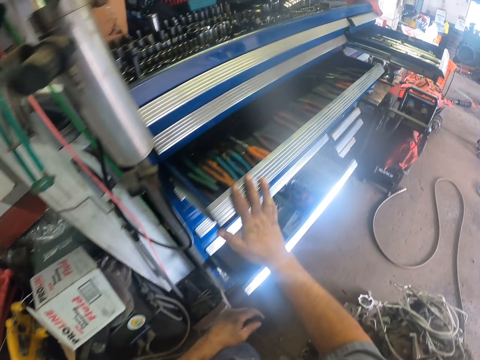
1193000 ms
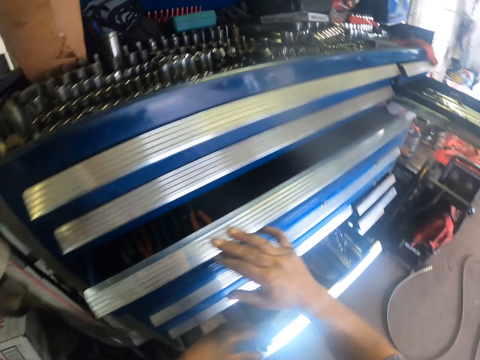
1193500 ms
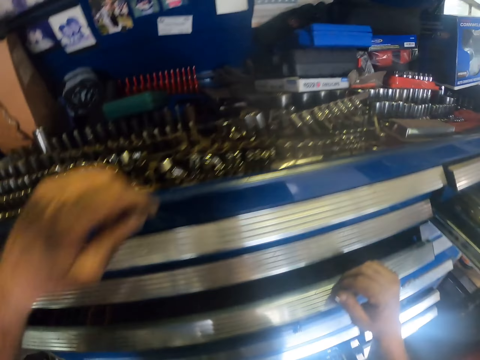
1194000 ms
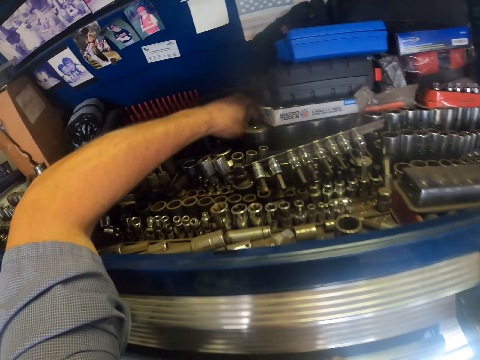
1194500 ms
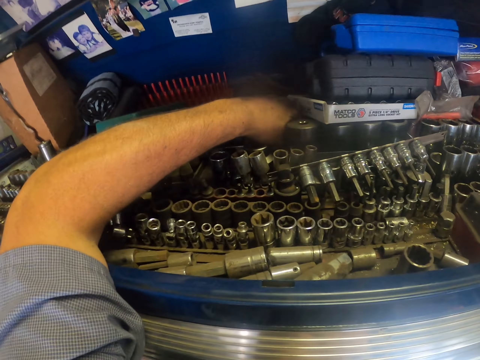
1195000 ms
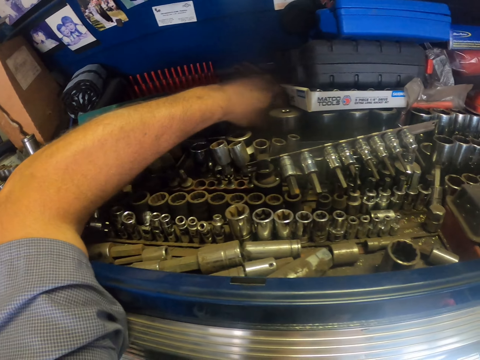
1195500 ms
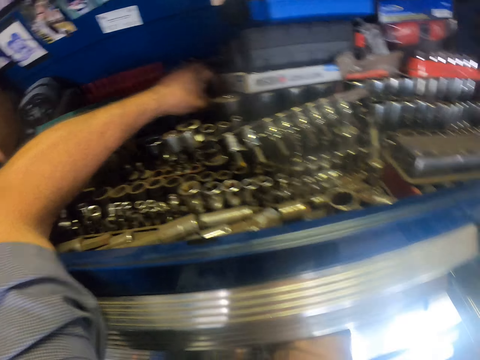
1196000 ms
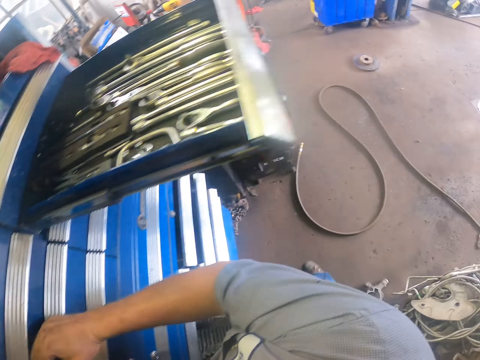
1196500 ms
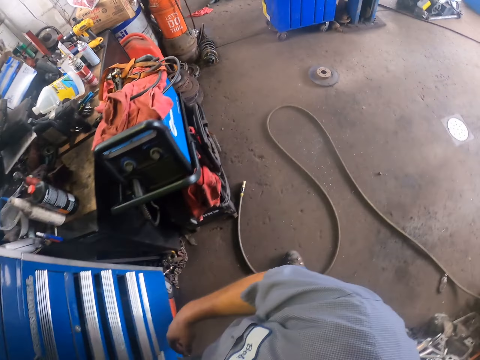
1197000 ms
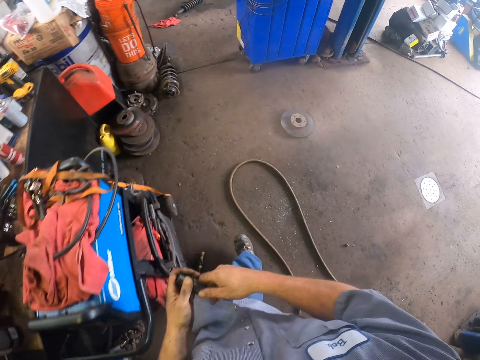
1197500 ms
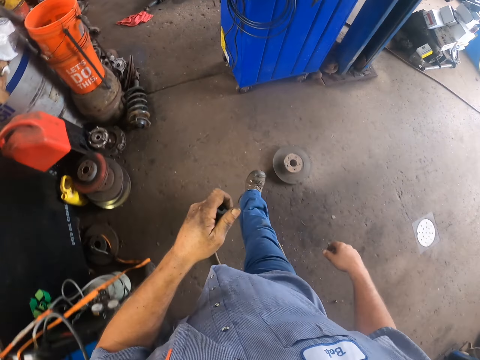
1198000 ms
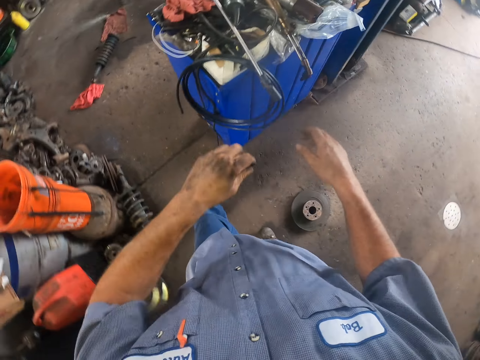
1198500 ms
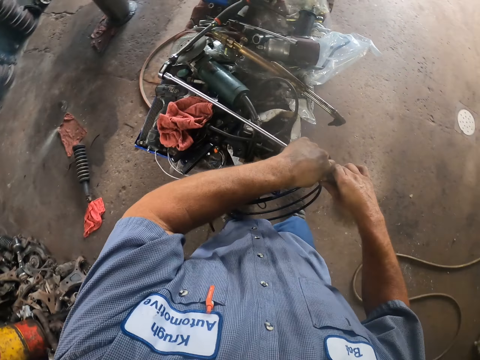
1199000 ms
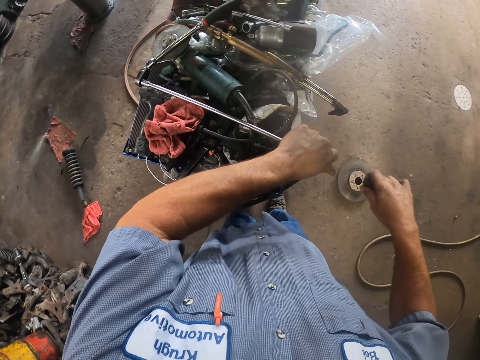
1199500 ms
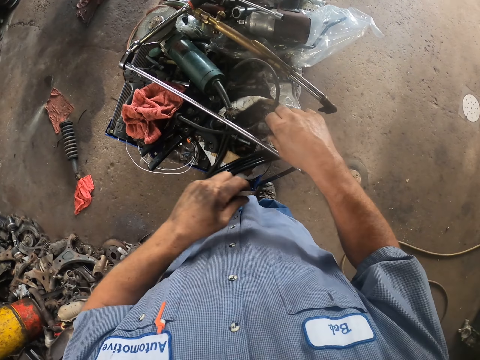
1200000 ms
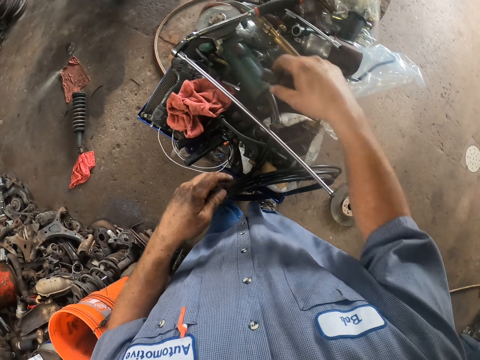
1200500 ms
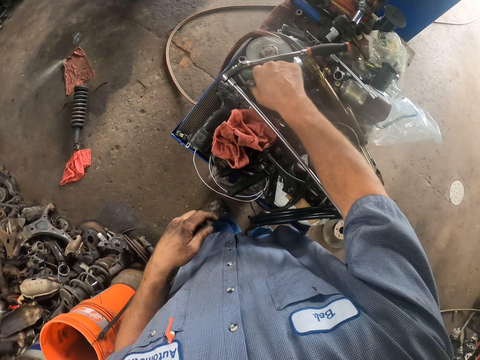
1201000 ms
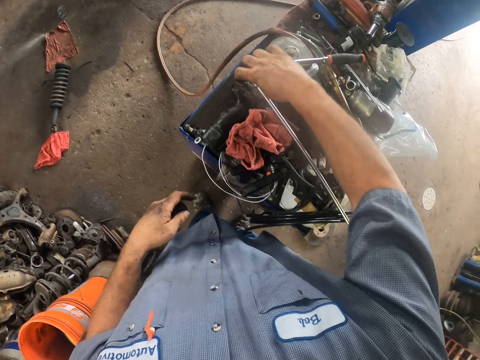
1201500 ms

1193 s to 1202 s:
The camera wearer closes a drawer. He moves his hand. He picks up a bolt or ratchet driver. He moves his hand. He walks. He holds the bolt. He holds a metal. He opens something. He puts something on the cabinet. He picks up the metal.

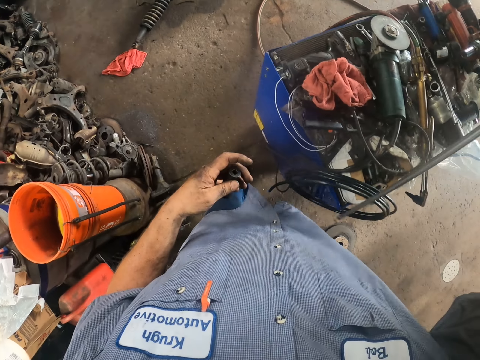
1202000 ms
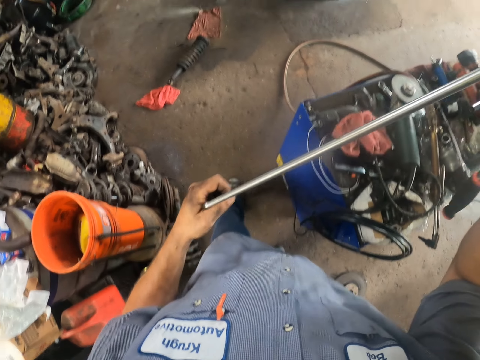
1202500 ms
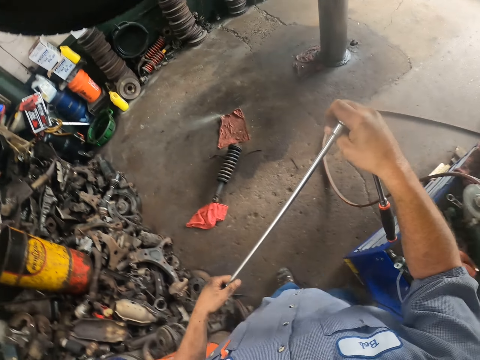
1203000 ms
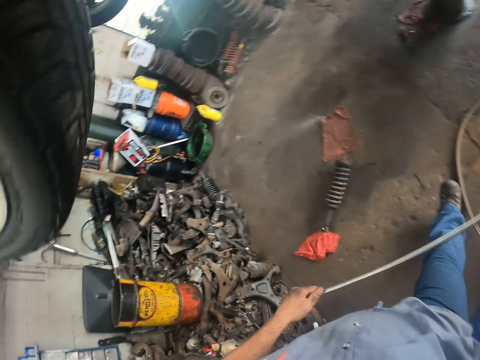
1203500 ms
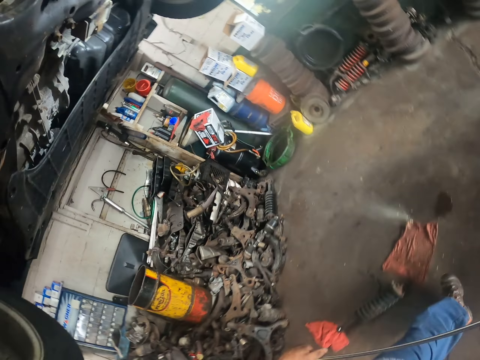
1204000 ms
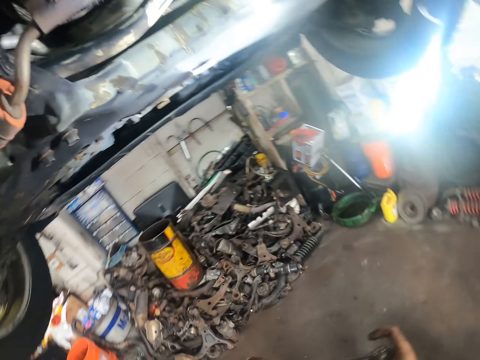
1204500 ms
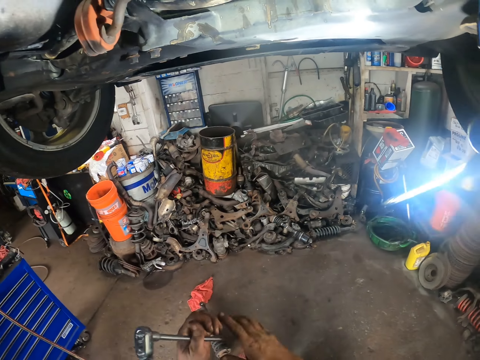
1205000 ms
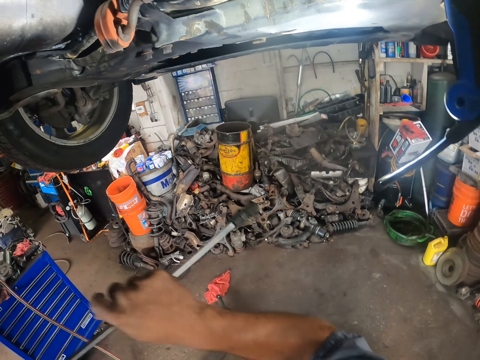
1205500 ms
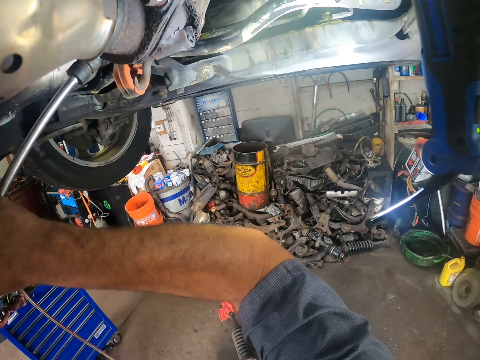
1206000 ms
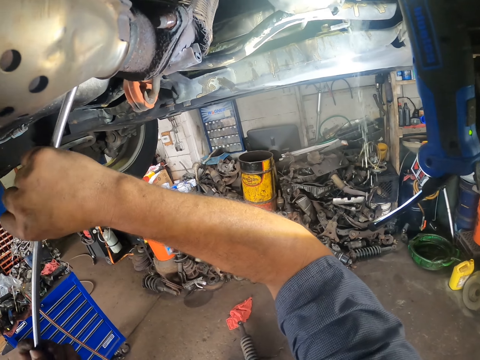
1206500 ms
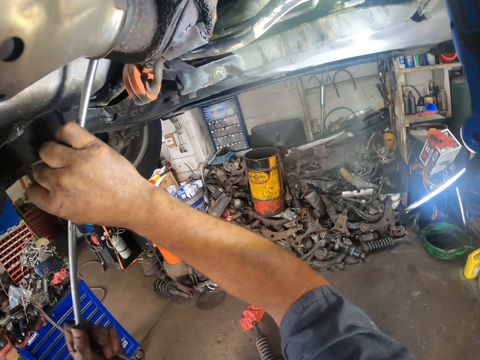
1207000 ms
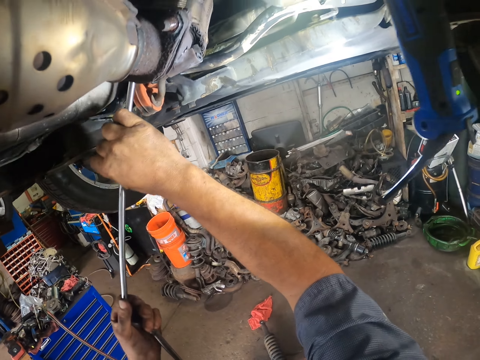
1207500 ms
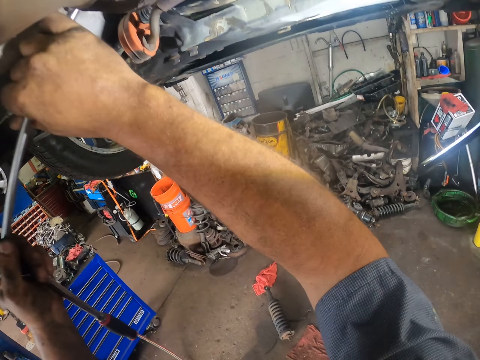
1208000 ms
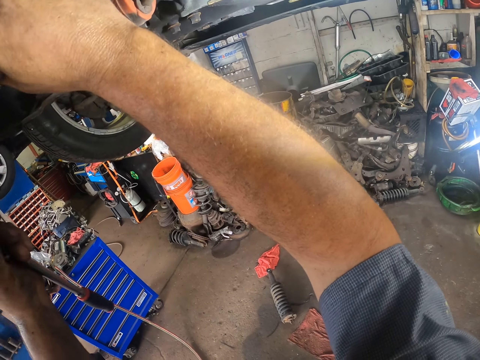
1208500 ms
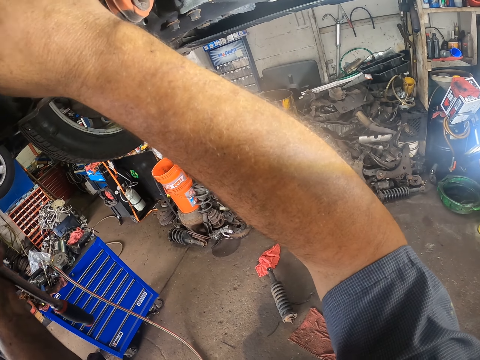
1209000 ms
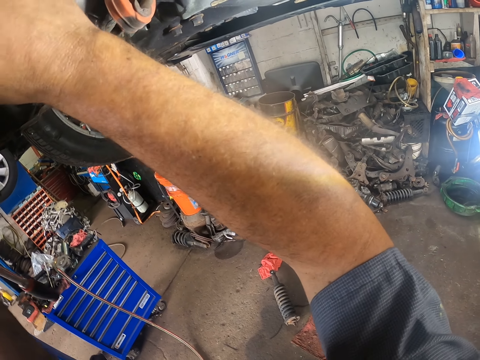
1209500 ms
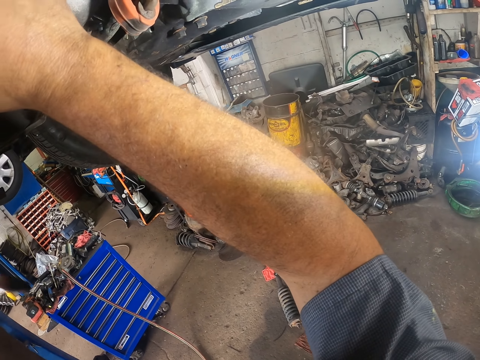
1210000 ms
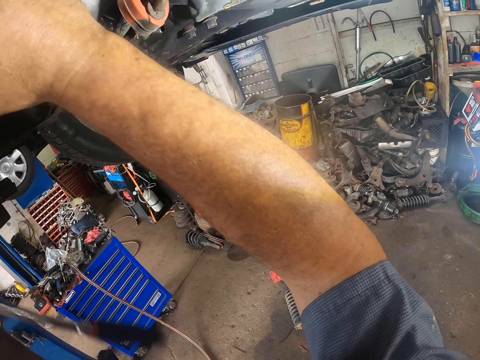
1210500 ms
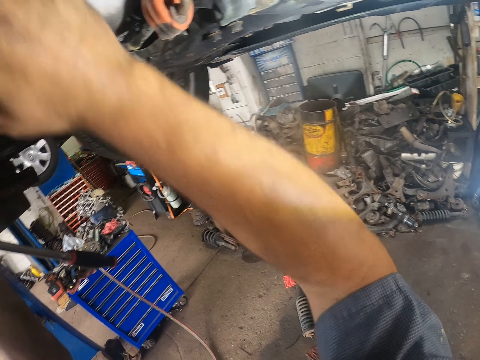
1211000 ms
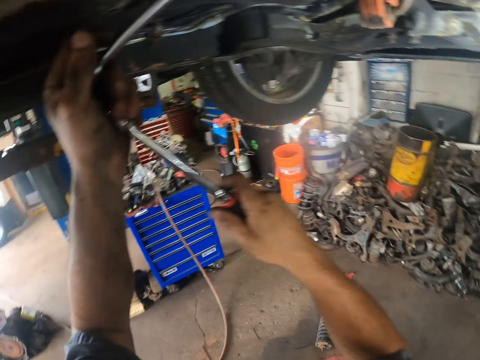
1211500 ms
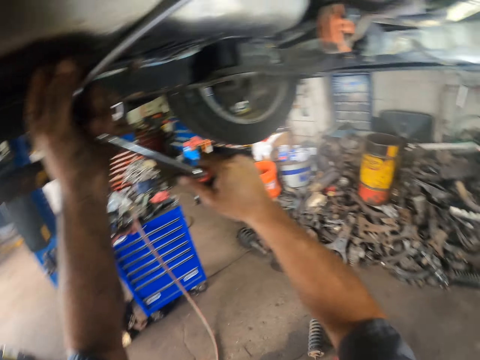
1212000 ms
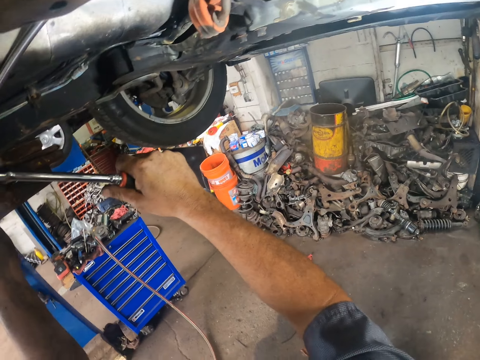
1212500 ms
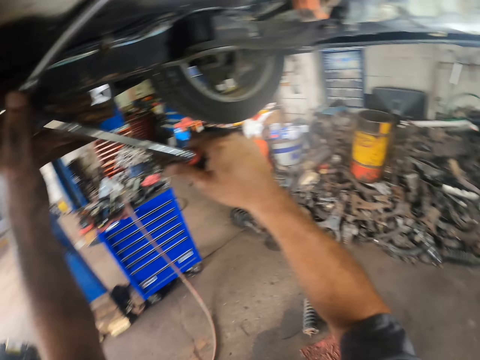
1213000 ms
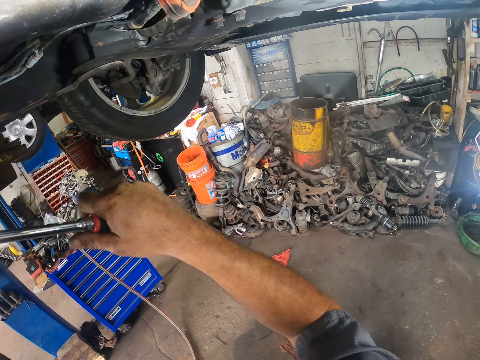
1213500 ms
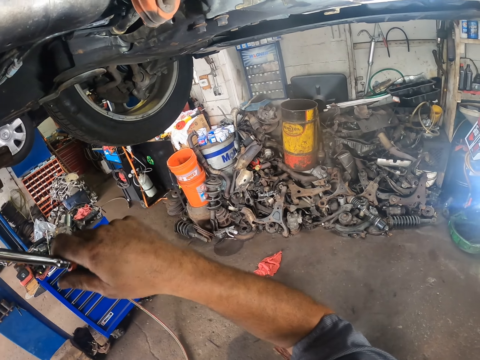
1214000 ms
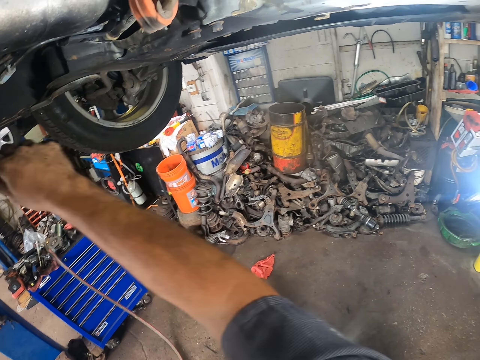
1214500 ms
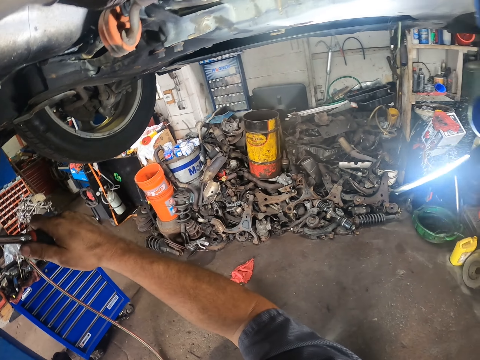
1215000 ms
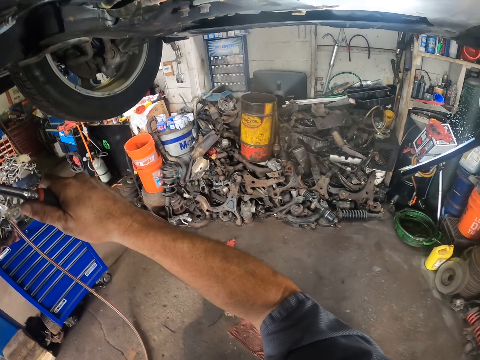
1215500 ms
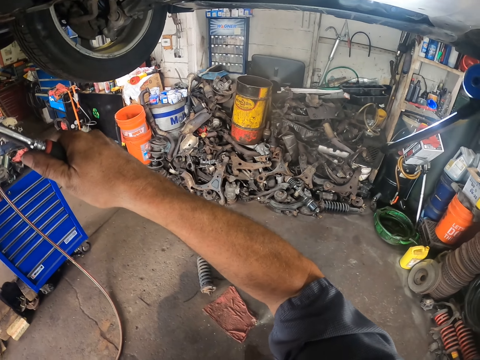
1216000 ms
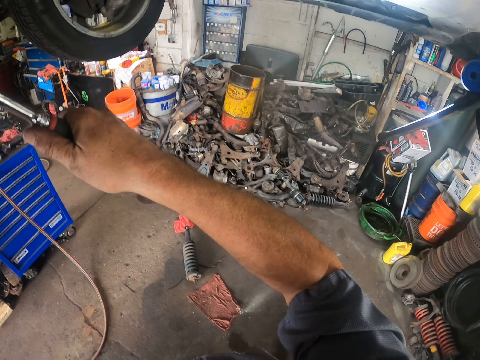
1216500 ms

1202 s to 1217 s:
The camera wearer takes a ratchet. He inserts the metal in the bolt. He walks. He moves his hands up. He inserts the metal on something. He uses the ratchet under the car. He pushes the metal inside. He moves his hand. He holds the metal and pushes in the metal.

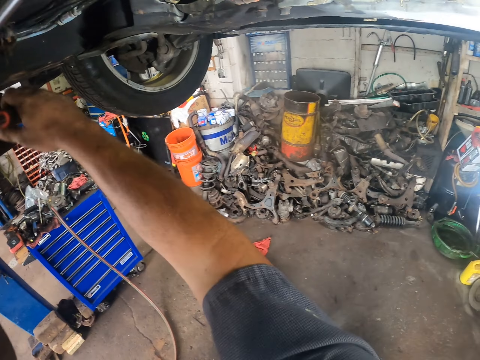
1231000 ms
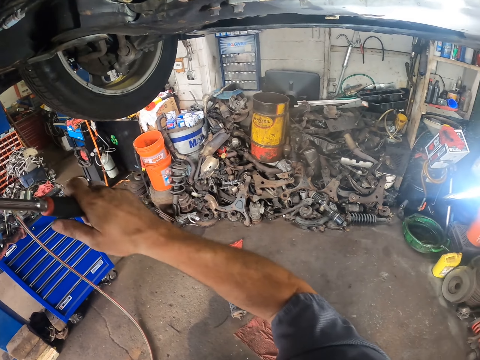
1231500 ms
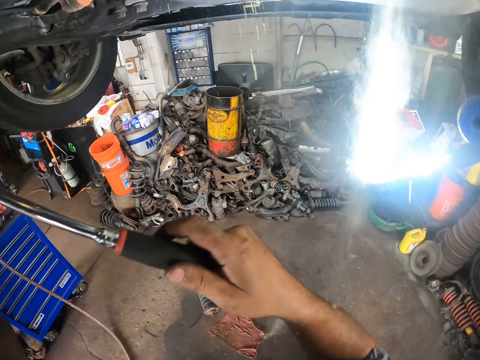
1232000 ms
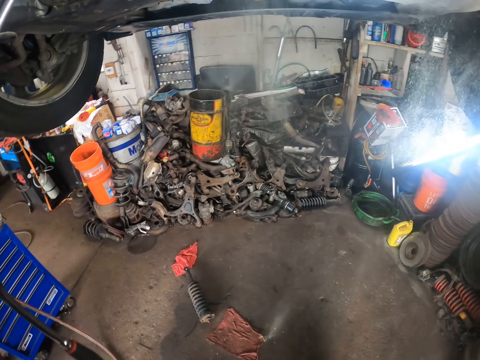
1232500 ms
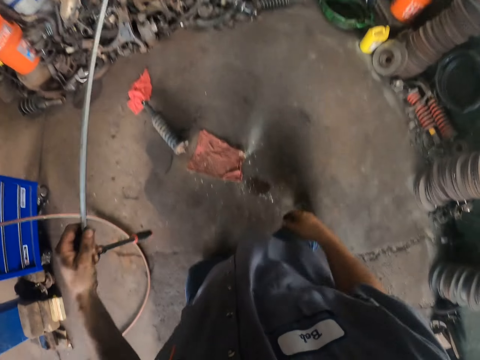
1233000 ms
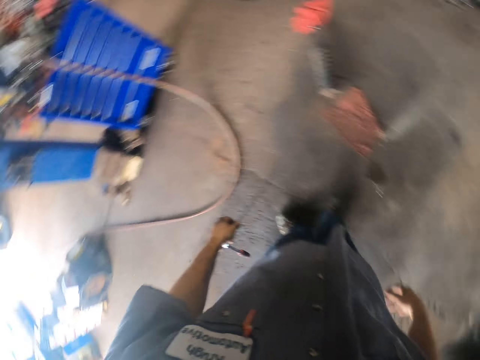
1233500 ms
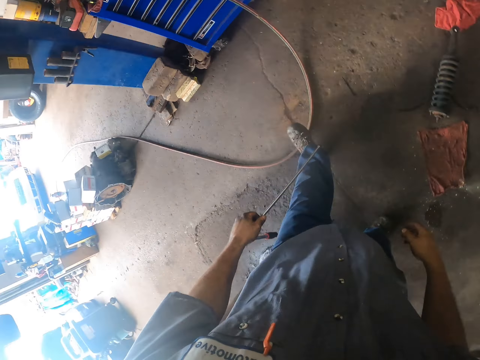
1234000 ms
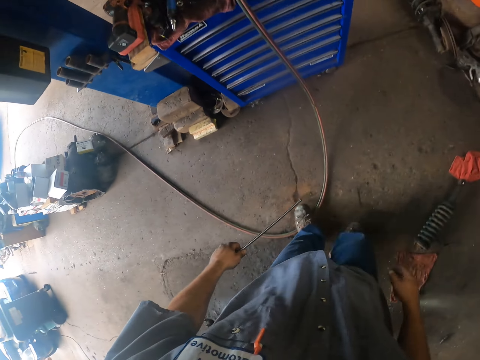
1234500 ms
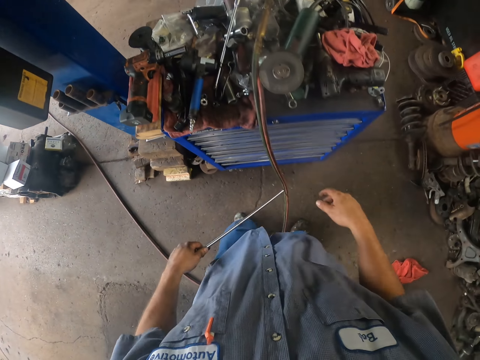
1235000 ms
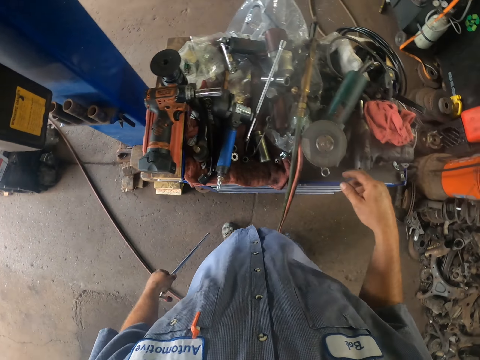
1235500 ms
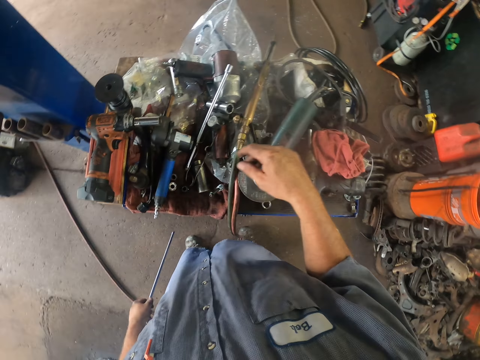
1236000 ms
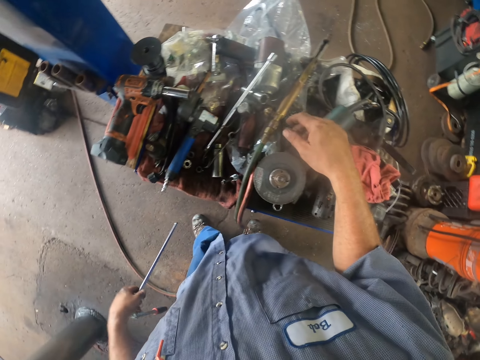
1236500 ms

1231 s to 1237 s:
The camera wearer removes the metal. He walks. He moves his hand.
